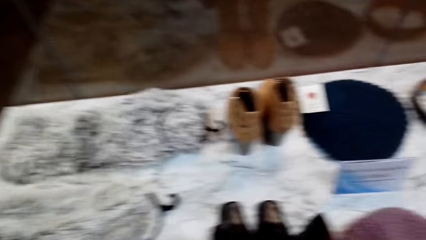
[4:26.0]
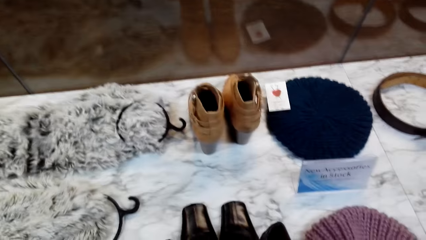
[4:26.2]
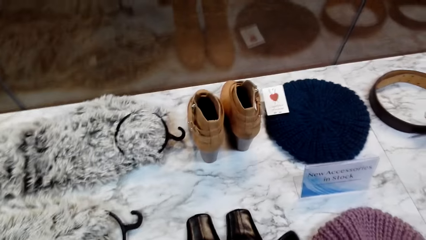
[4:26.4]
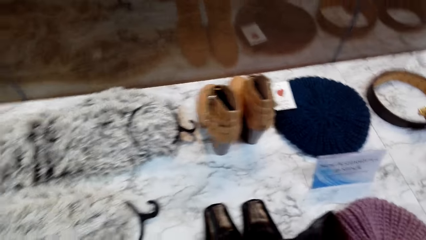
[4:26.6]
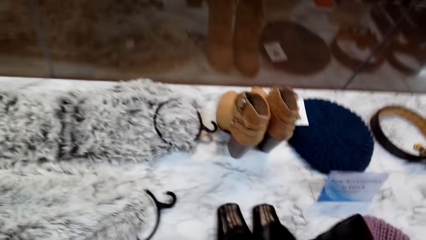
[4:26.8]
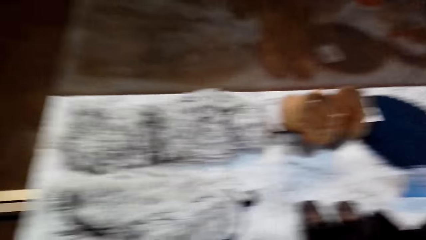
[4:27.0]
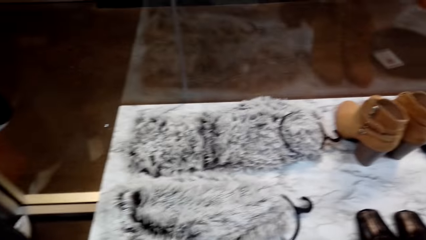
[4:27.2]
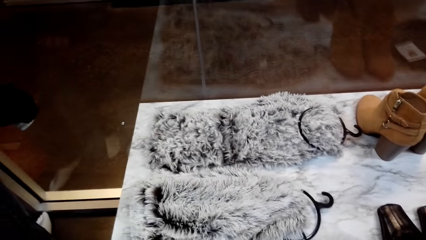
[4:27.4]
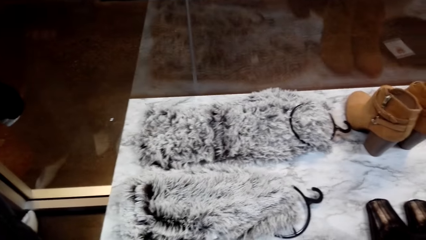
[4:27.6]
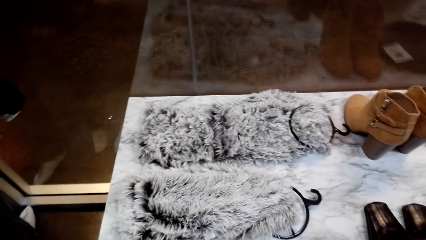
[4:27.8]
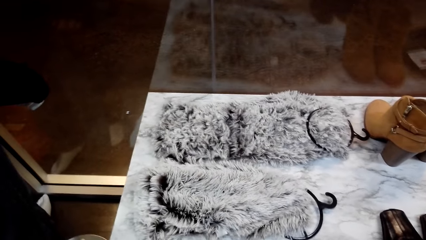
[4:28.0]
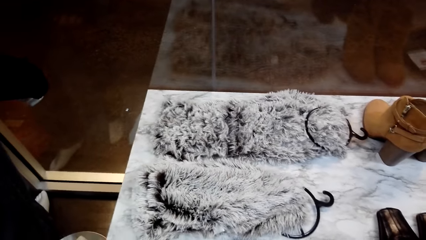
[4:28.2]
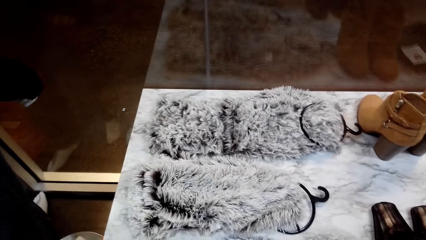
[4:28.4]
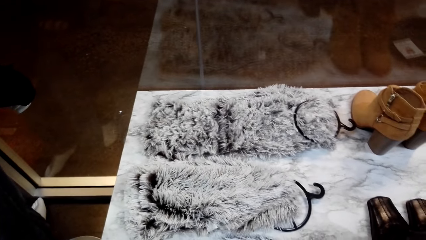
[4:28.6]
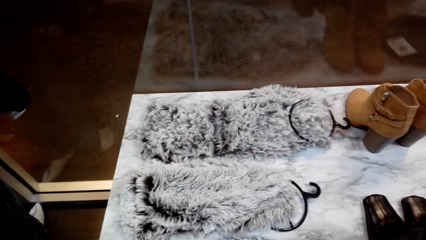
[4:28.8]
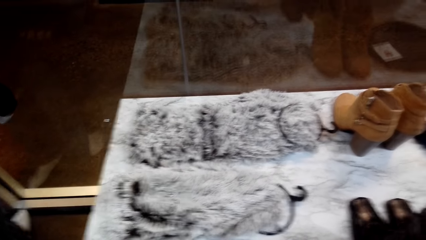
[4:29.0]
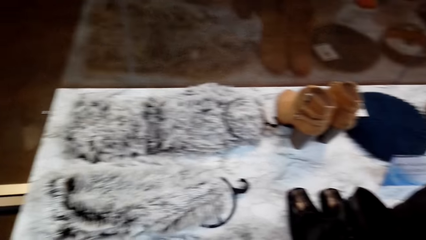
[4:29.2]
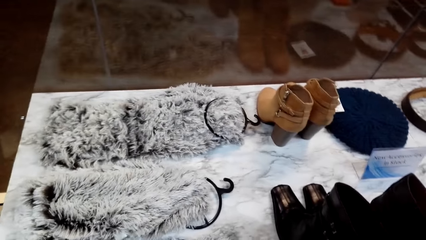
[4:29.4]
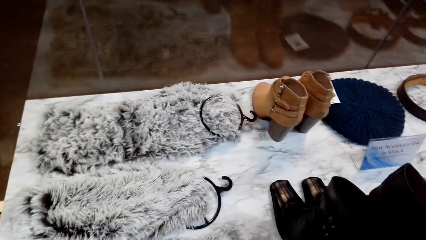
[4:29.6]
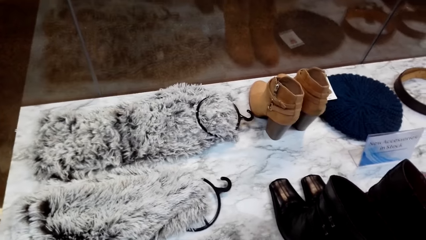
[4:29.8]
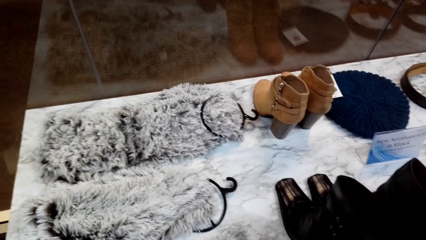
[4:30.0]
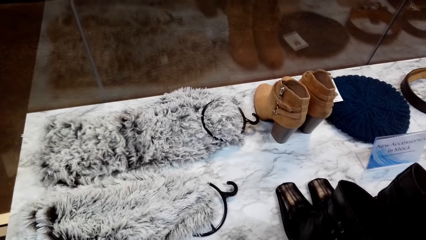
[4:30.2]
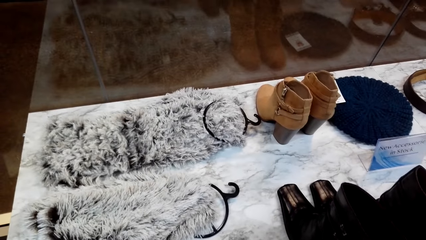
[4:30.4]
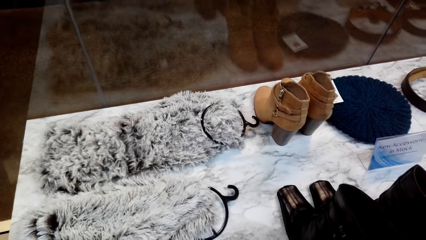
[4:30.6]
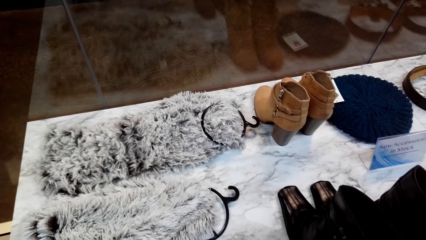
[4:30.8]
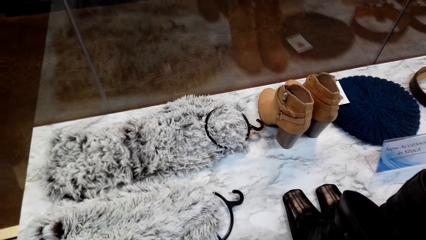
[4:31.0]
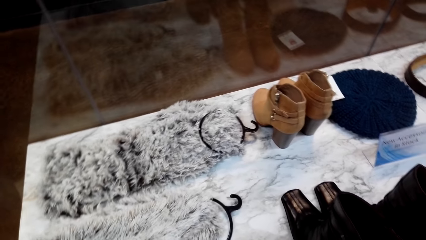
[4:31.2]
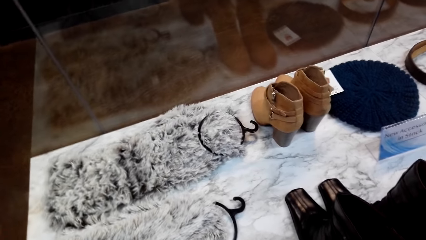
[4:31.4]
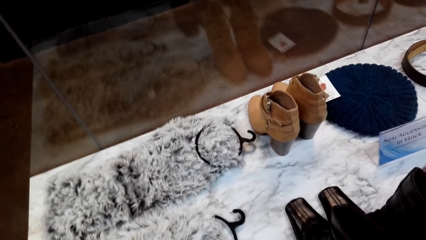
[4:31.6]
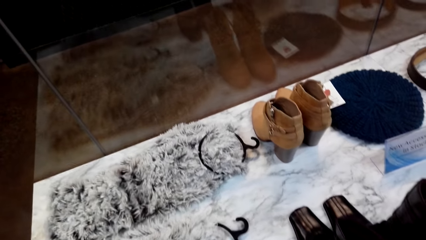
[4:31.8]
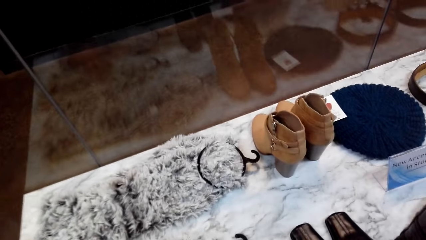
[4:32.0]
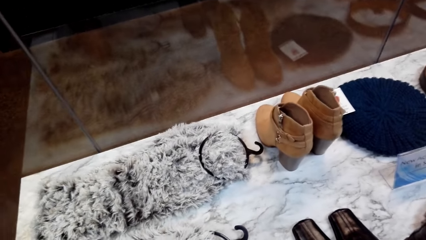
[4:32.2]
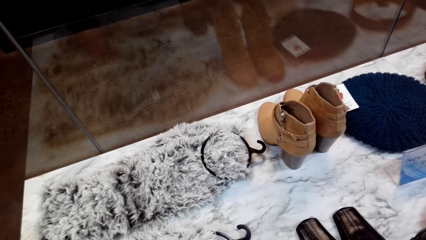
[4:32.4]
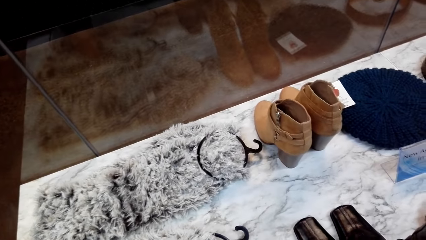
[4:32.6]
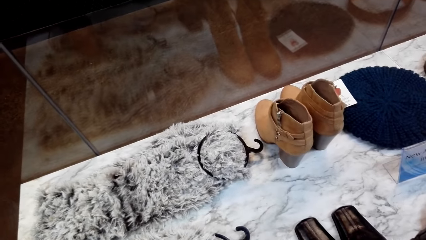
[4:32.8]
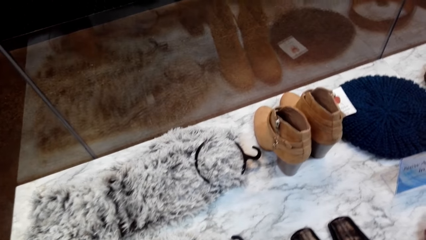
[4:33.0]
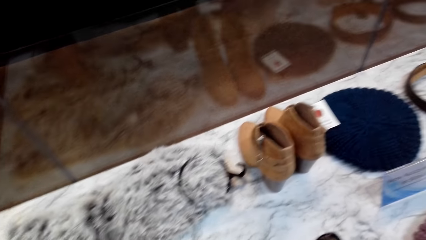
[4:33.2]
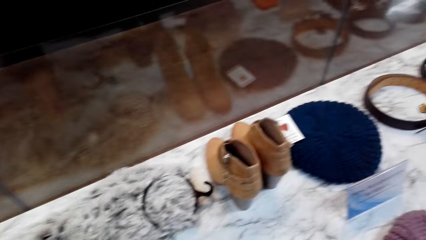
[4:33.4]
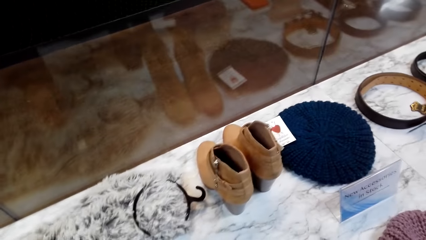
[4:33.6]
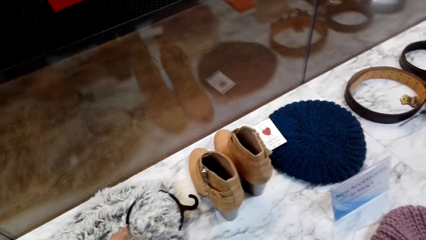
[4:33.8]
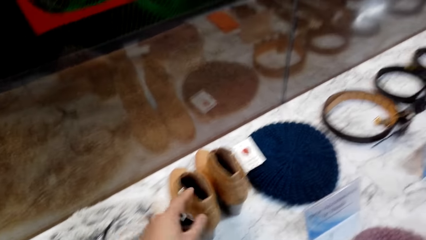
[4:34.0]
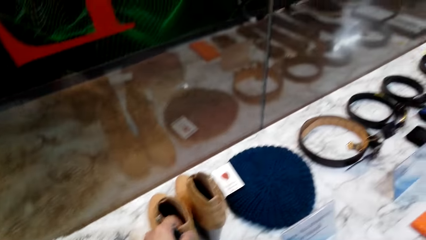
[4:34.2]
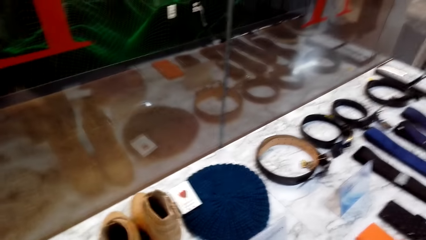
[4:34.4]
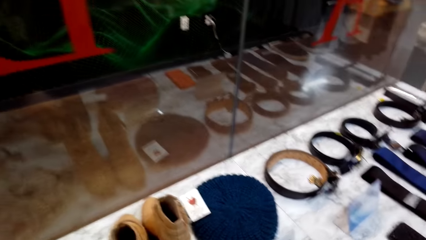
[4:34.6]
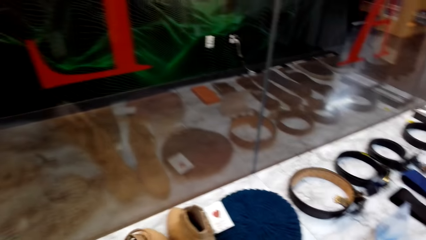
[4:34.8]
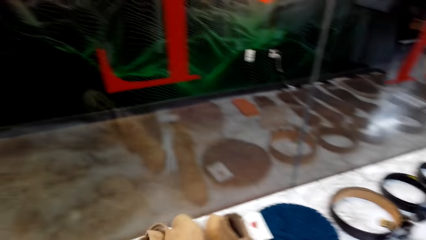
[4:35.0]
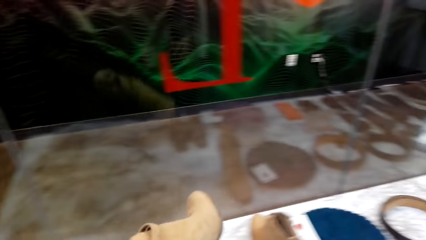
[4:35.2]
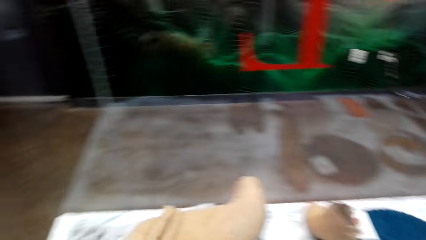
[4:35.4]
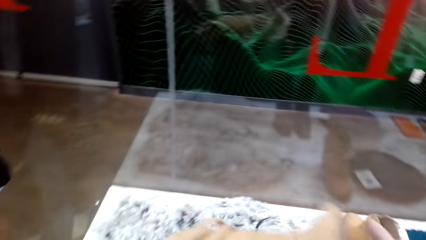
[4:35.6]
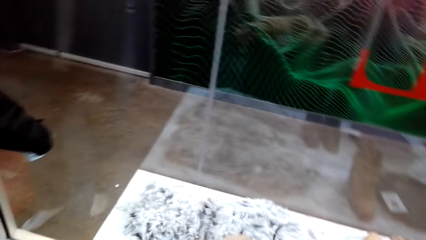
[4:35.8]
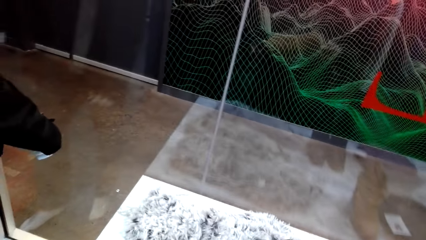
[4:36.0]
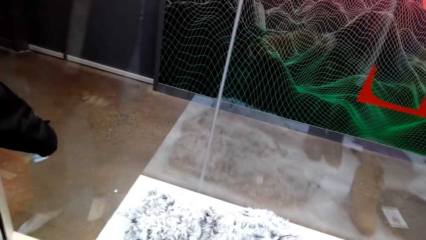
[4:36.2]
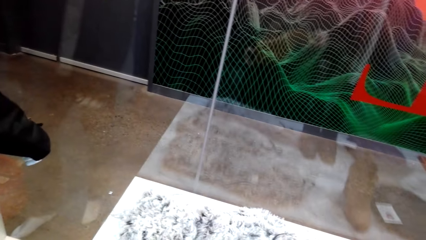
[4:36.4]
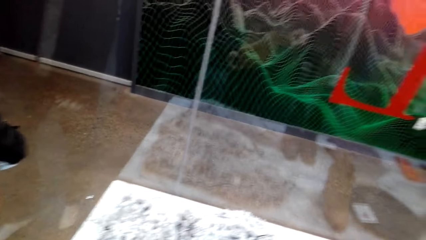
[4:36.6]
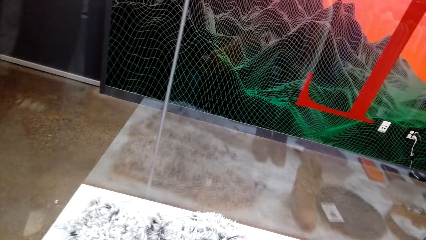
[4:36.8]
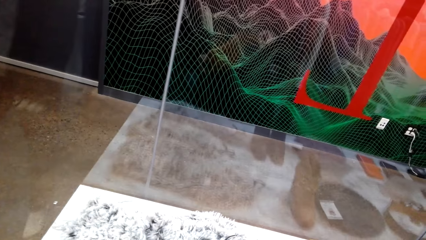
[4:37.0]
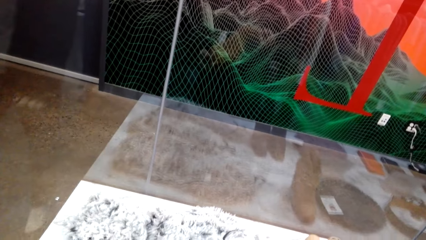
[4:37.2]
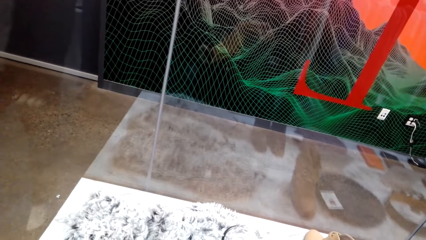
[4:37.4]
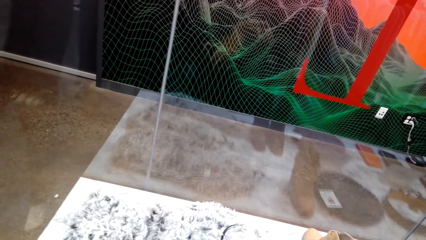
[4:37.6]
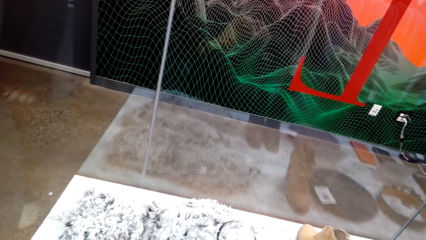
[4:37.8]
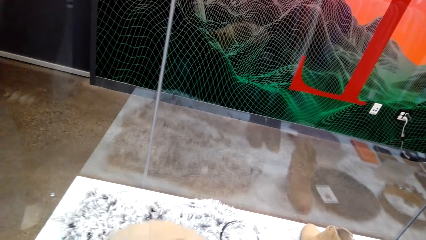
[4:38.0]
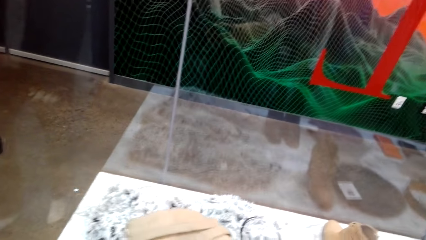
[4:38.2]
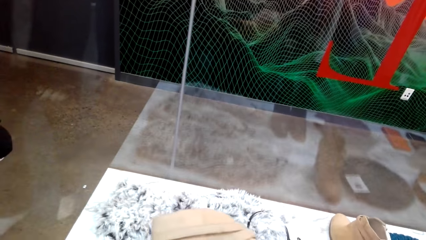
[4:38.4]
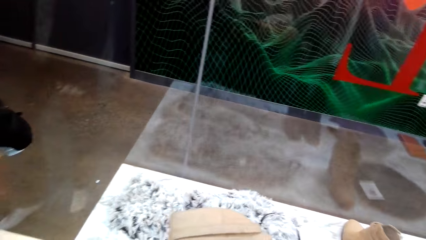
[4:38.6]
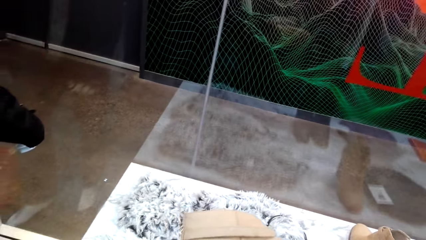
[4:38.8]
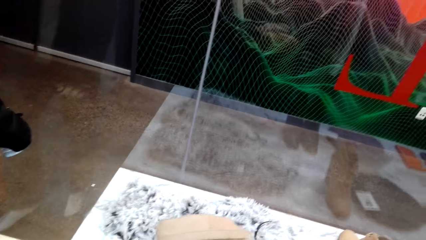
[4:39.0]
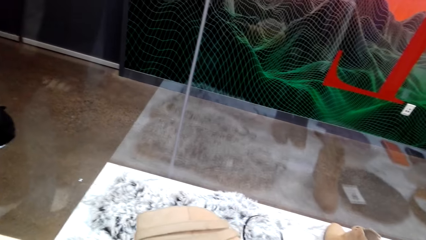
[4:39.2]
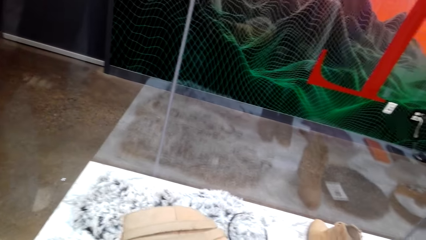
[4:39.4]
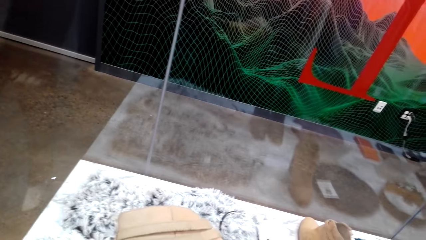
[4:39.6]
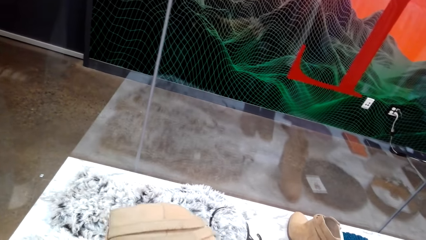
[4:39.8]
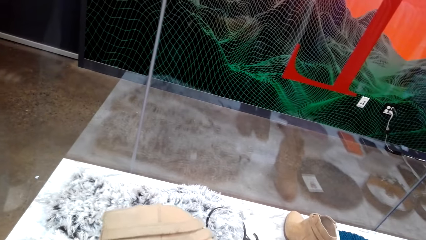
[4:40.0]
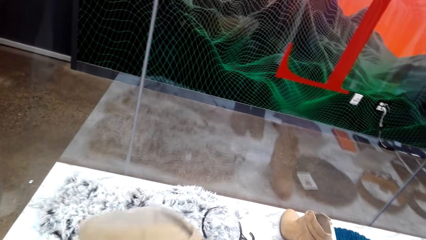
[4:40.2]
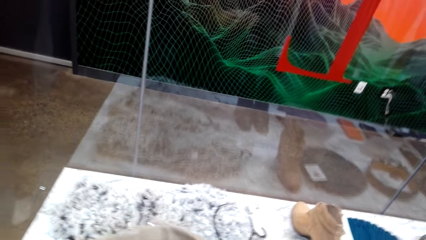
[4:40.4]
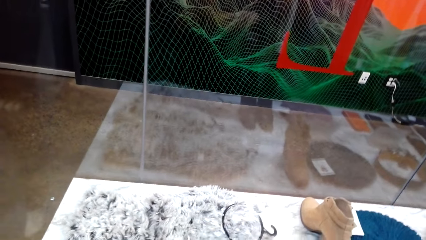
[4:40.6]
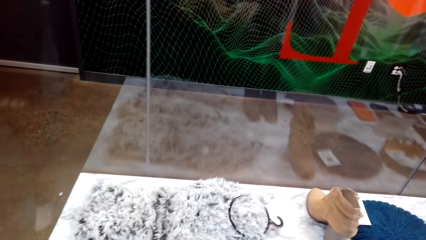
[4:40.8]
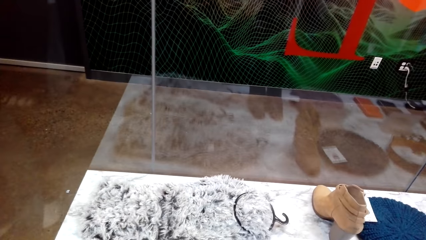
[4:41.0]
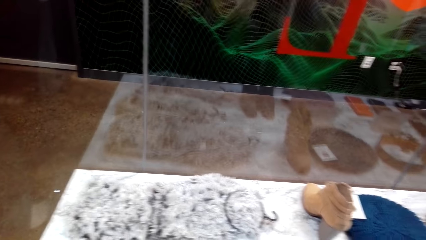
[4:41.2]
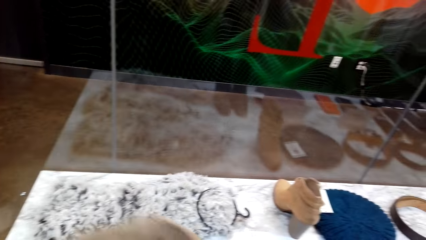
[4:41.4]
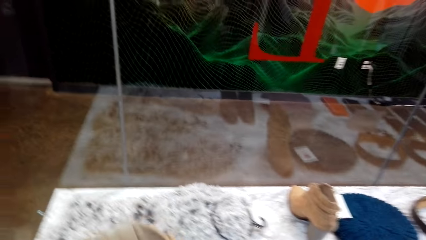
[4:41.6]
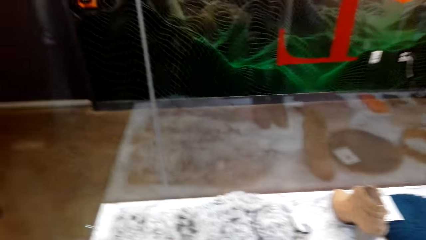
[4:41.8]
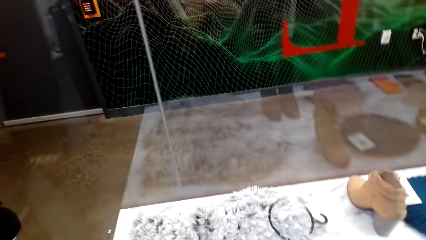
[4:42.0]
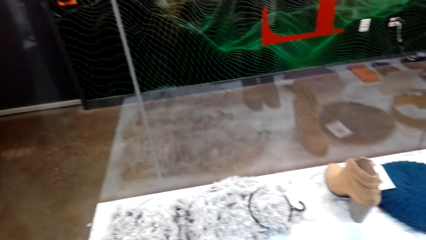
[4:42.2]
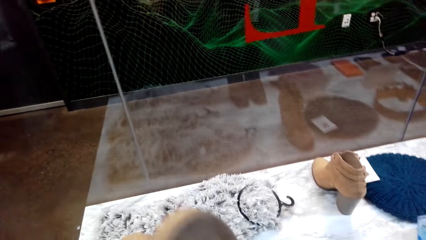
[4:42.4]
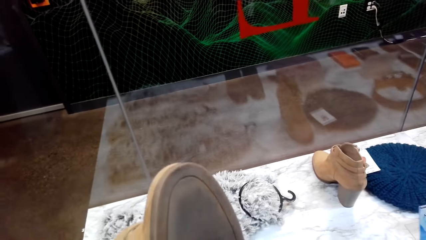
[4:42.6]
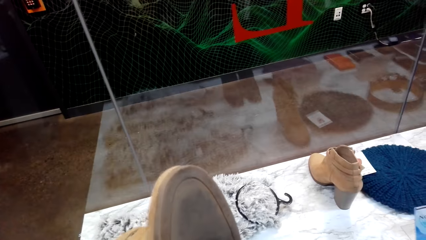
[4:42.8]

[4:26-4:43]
The camera wearer picks up a shoe on the table. He takes a look at the boot shoes. He holds the shoe on his hands.
